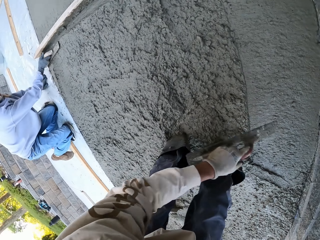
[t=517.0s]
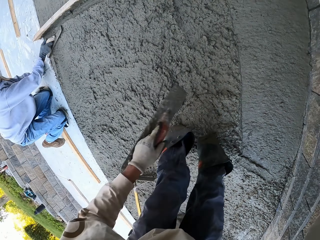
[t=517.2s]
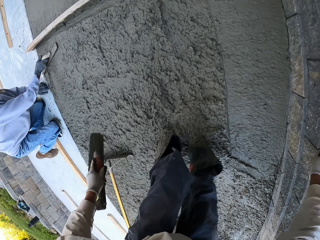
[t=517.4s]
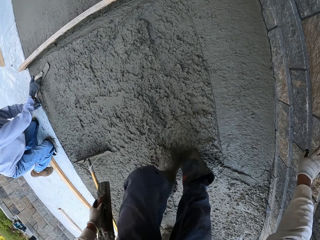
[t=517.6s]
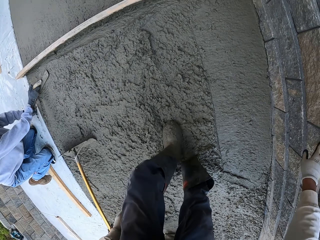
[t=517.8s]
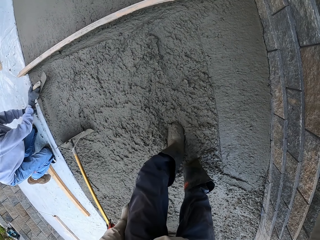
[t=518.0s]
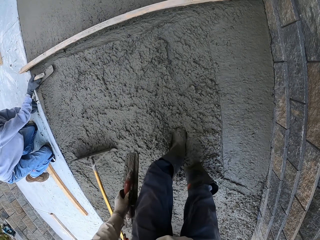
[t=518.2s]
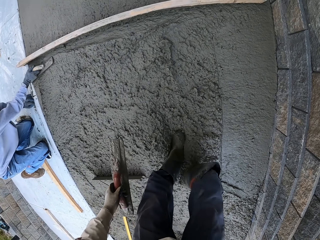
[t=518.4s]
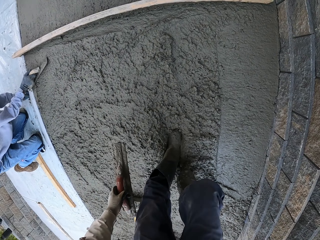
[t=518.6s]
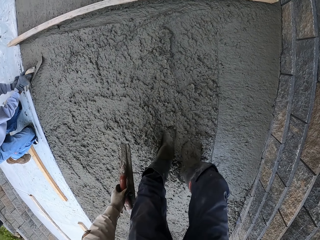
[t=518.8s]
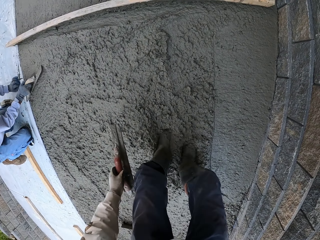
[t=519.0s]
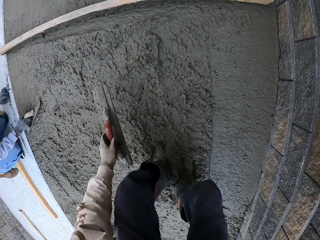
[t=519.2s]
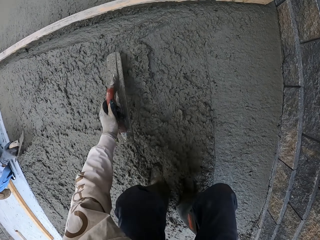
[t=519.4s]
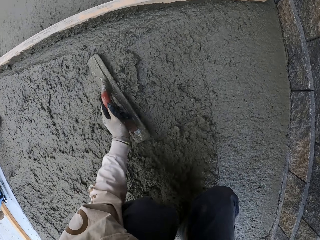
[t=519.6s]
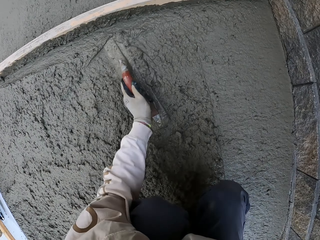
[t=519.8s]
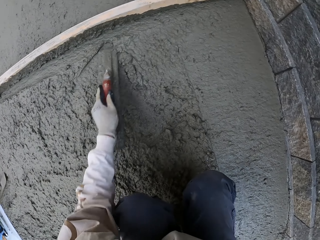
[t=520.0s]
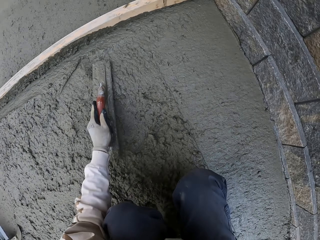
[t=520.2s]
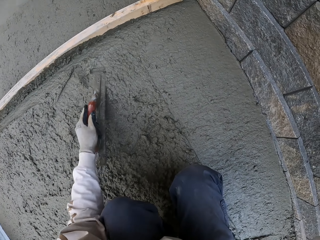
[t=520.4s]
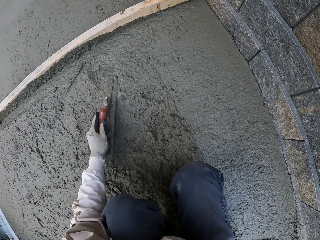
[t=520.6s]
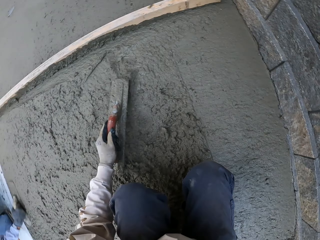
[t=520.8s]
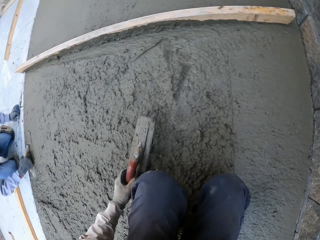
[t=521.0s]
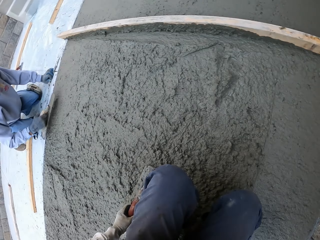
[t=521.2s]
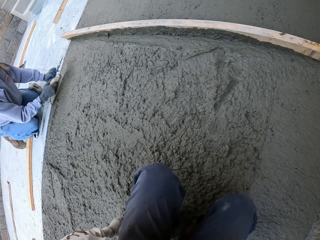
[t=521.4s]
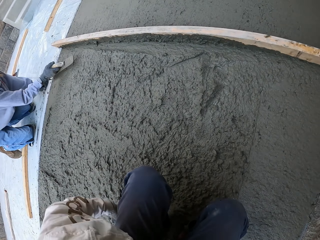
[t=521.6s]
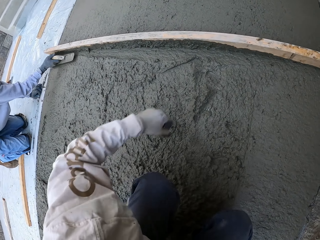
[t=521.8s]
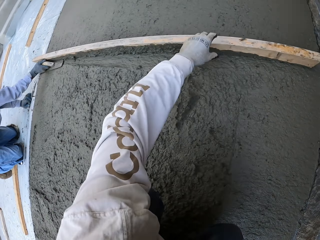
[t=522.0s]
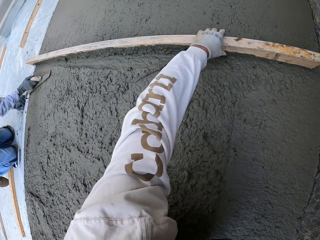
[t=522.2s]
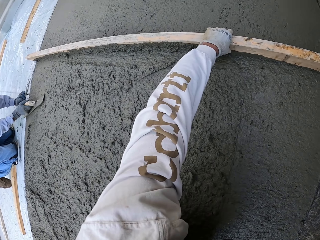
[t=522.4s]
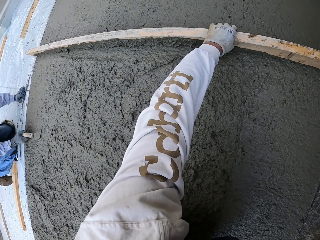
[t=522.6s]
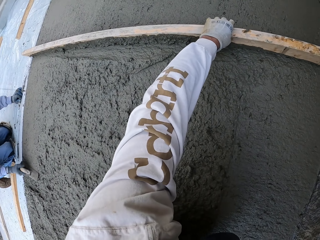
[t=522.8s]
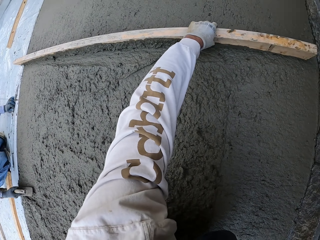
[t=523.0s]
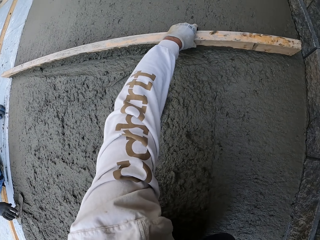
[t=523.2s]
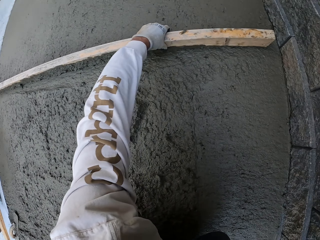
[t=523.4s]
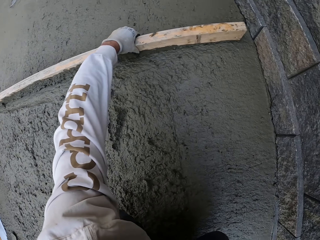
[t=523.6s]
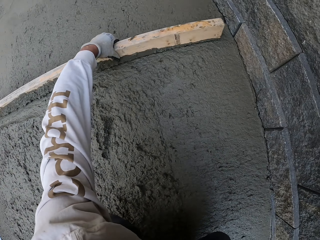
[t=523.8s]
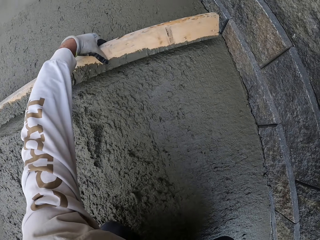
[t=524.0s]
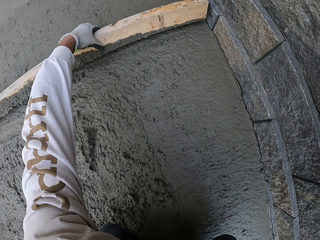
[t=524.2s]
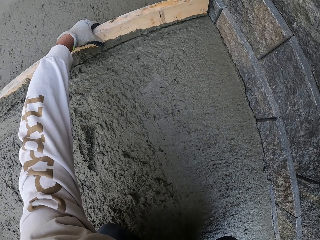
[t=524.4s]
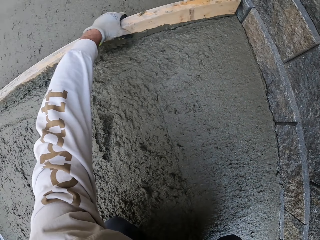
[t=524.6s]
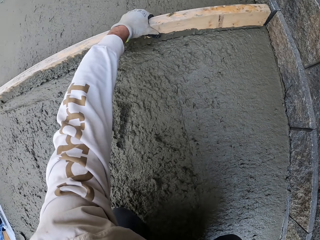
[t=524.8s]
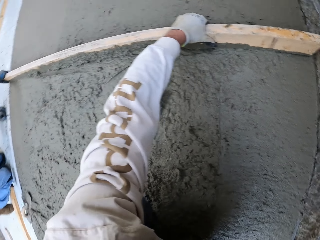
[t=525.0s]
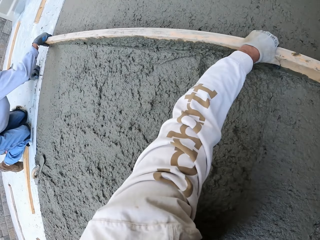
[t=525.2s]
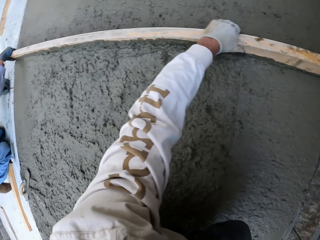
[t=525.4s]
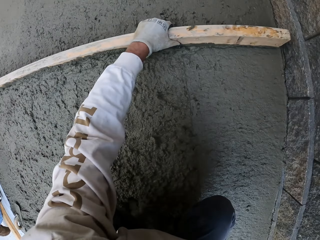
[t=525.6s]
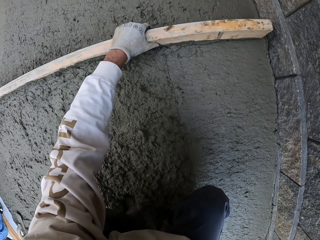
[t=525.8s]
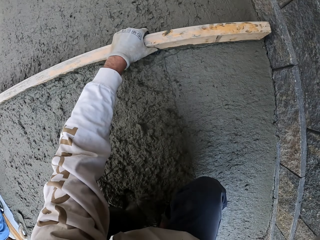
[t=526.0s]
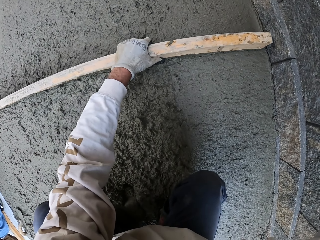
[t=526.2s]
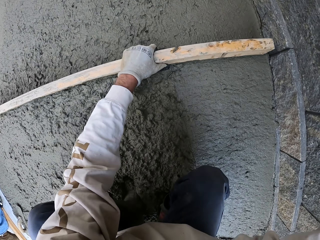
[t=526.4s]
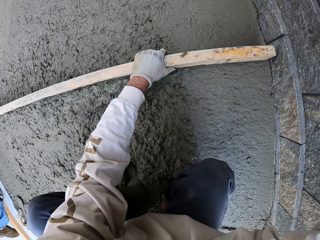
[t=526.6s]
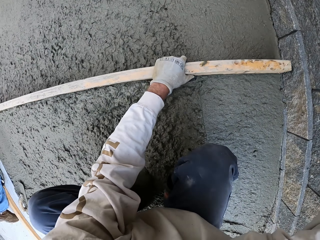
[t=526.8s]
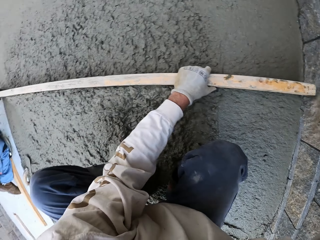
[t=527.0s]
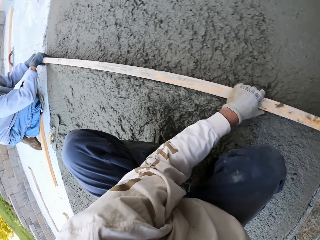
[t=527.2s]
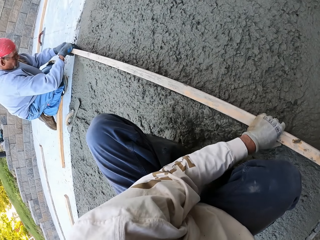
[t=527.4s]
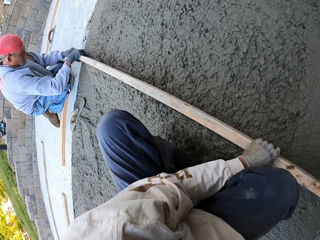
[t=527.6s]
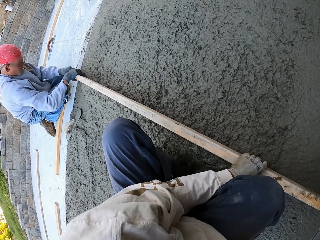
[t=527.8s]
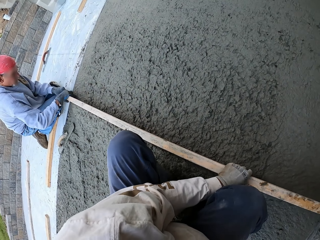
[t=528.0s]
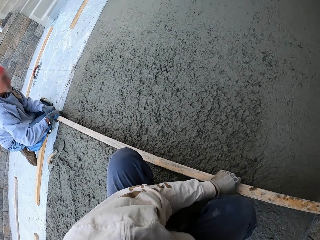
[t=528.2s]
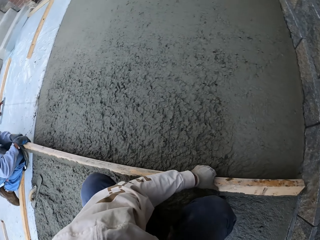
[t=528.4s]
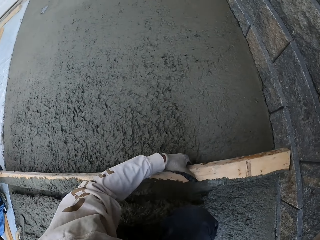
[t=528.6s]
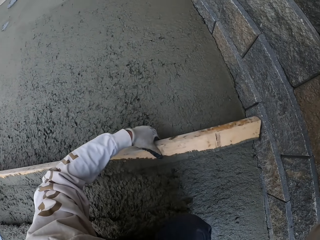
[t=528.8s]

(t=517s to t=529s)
A man flattens the floor. The camera wearer looks around and moves forward. They level the concrete with a trowel. They put the midget trowel down and hold the wood. The man flattens the floor. The camera wearer levels the concrete with the wood.

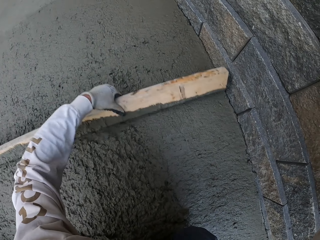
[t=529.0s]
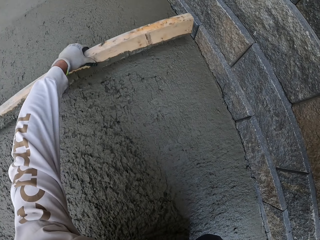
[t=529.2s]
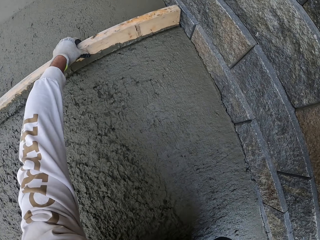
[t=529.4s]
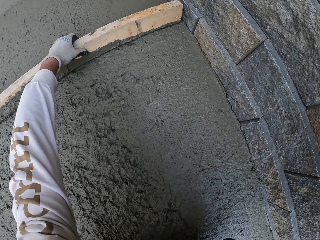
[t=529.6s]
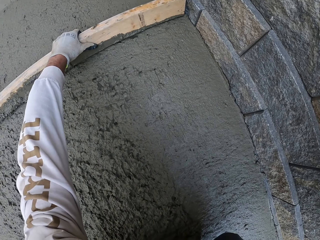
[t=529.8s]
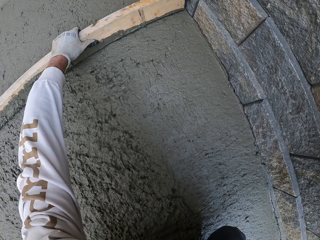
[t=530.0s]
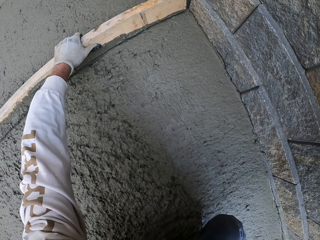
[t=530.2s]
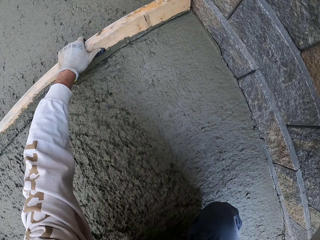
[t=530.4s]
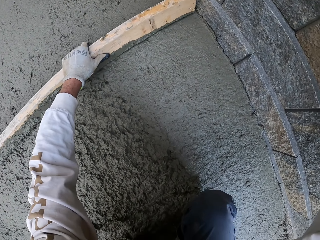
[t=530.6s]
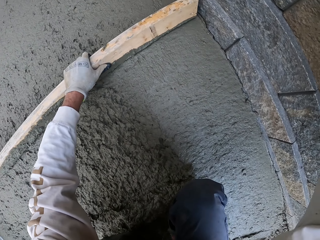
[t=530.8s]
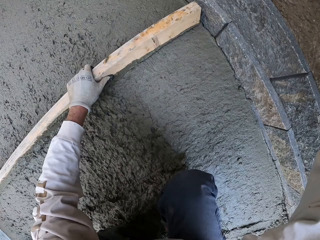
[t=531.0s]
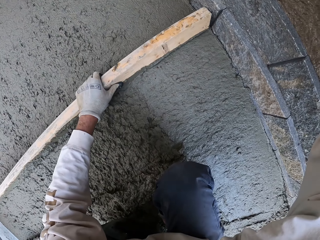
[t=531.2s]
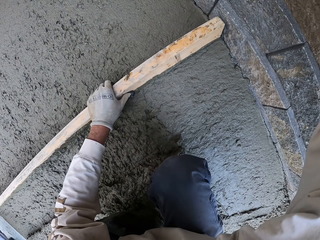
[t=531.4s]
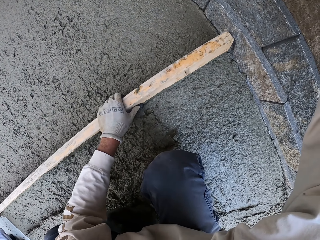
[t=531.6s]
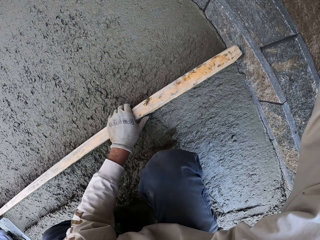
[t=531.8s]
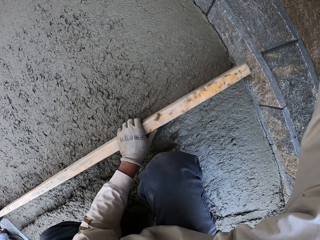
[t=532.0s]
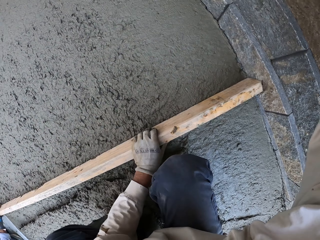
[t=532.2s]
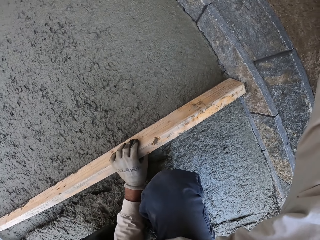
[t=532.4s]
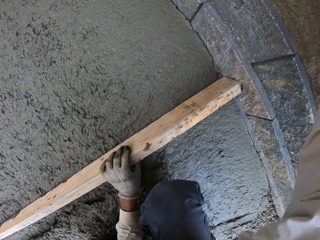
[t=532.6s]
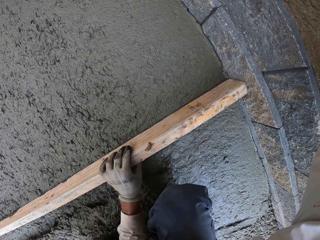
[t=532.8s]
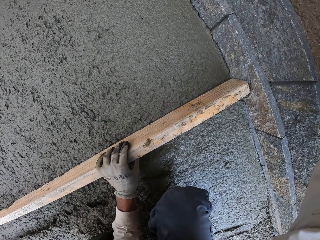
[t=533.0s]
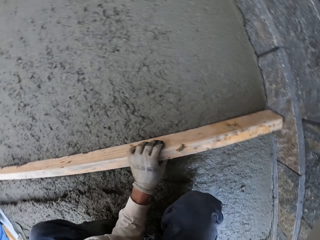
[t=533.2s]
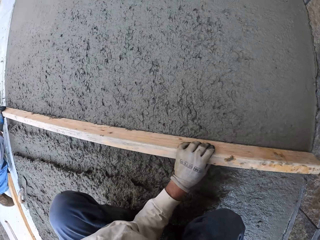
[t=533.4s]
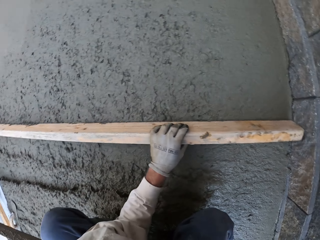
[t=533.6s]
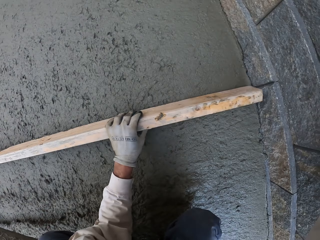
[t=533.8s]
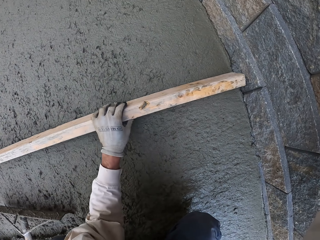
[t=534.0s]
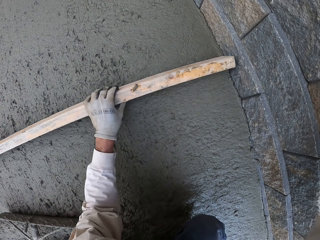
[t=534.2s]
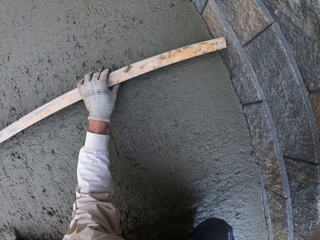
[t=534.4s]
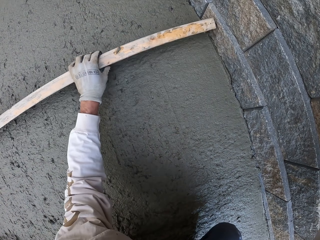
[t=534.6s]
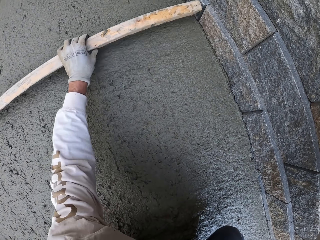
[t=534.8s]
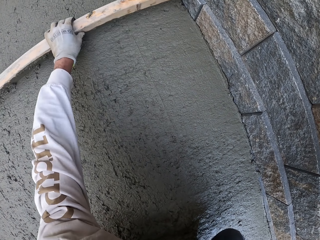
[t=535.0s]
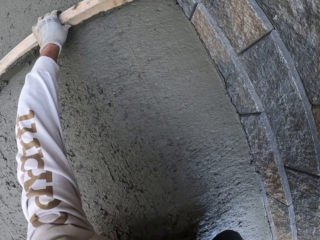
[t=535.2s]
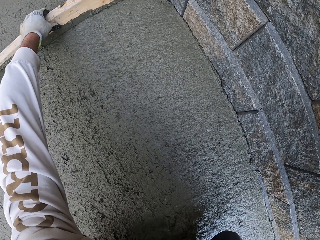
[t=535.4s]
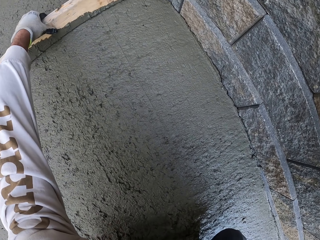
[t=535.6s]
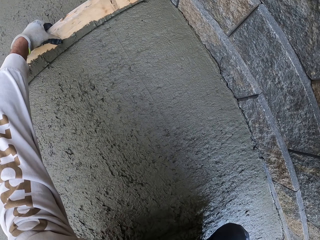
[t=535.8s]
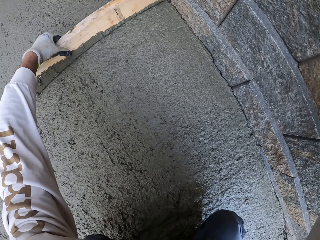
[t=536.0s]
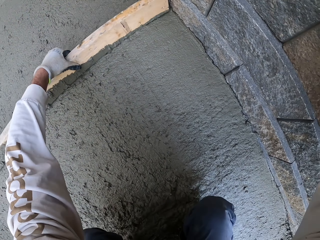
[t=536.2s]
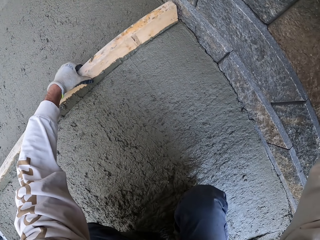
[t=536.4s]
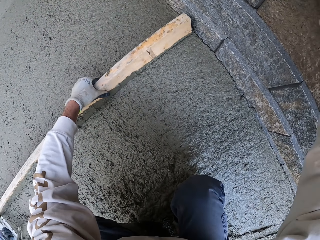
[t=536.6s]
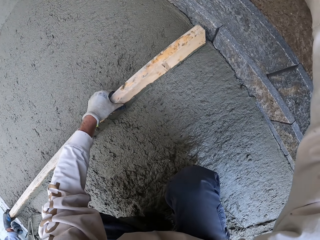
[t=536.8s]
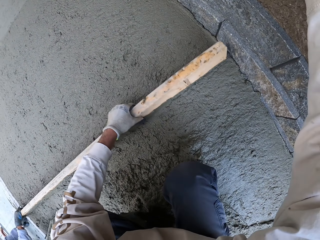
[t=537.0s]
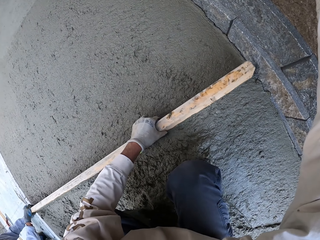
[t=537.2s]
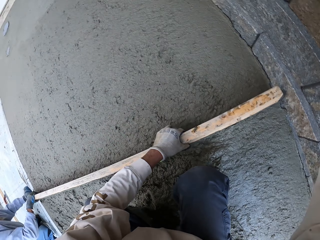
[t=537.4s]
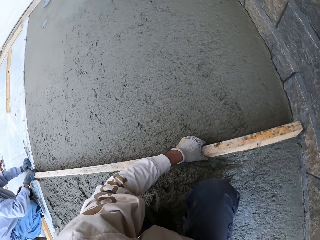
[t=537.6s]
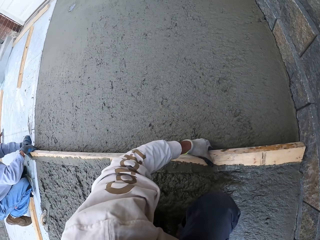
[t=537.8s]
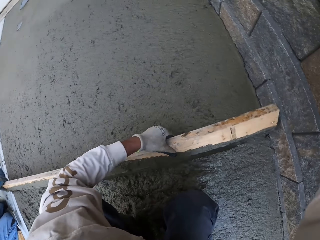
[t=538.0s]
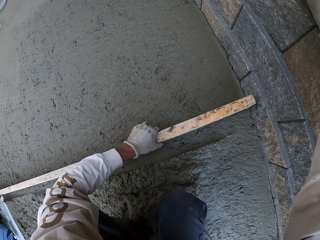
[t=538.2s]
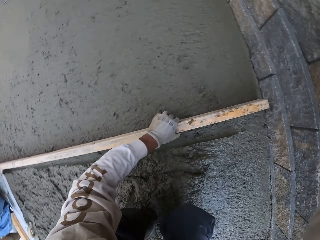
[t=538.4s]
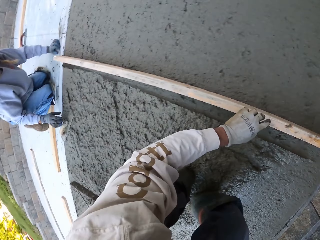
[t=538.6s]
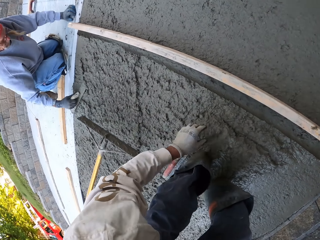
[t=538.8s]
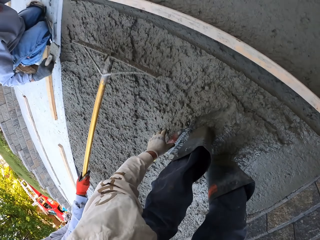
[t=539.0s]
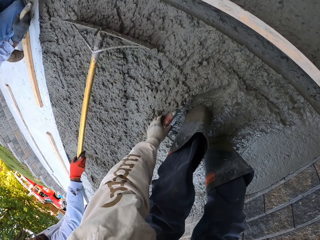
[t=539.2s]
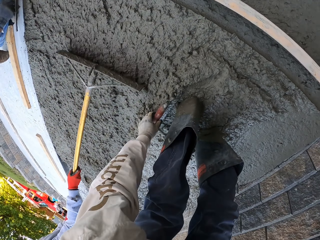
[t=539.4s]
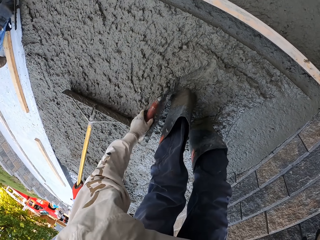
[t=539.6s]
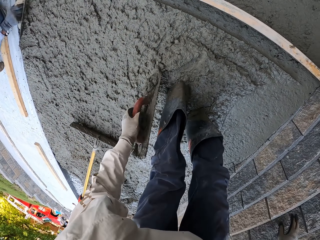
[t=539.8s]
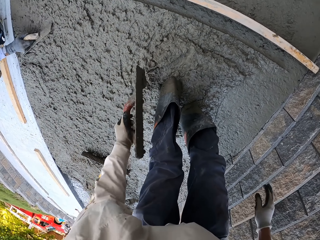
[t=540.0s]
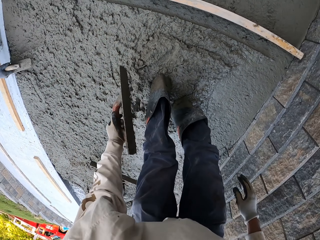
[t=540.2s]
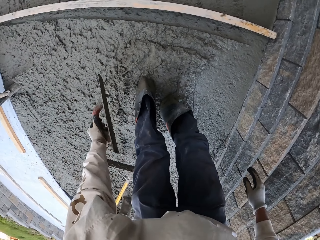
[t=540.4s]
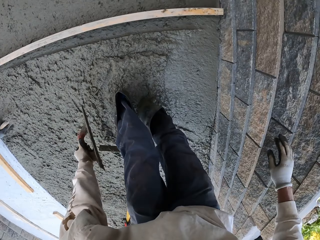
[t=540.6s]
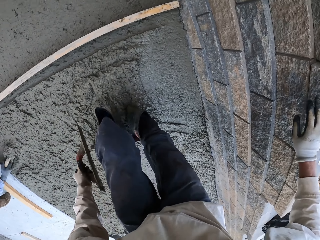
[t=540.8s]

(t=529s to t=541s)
The camera wearer flattens the floor. A man flattens the floor. The camera wearer picks up the midget trowel. Another person flattens the floor with a magnesium bull float.
